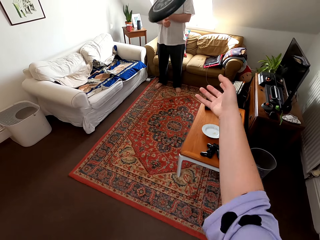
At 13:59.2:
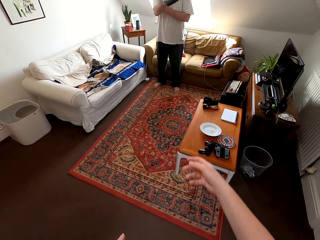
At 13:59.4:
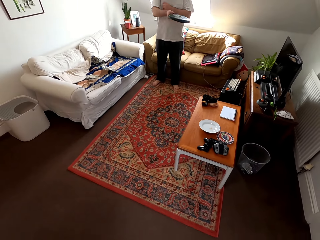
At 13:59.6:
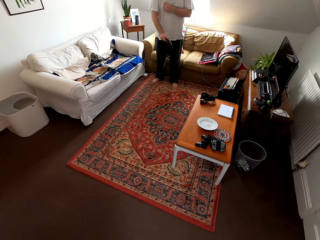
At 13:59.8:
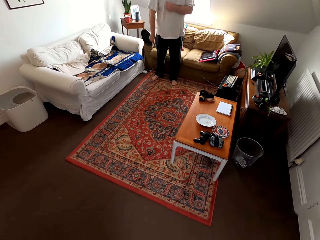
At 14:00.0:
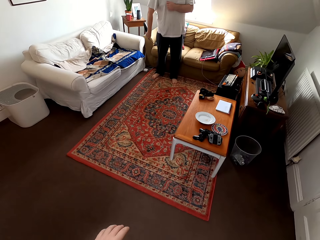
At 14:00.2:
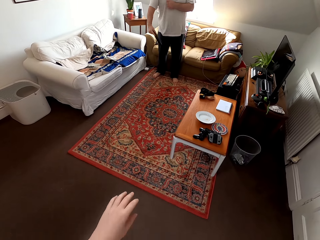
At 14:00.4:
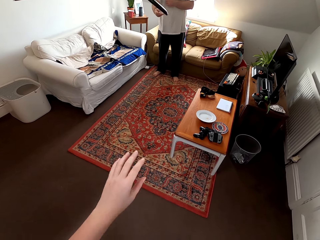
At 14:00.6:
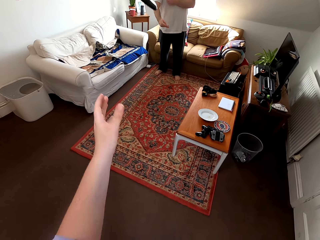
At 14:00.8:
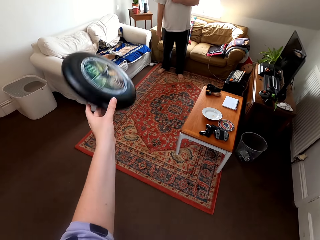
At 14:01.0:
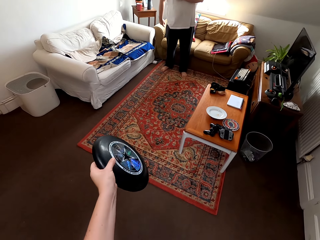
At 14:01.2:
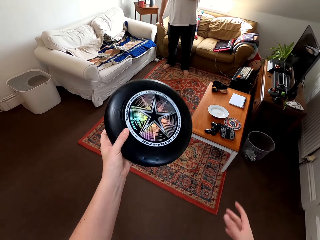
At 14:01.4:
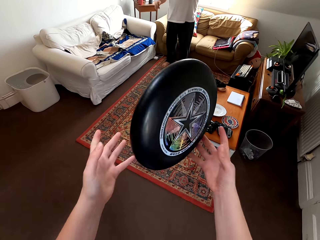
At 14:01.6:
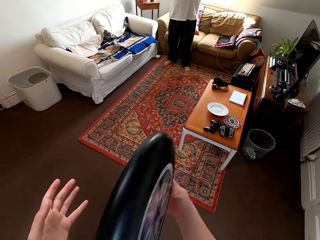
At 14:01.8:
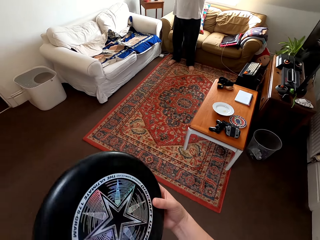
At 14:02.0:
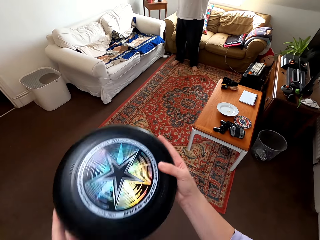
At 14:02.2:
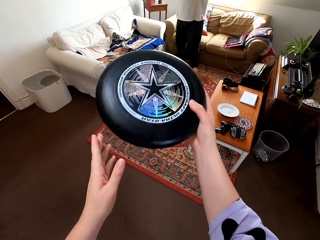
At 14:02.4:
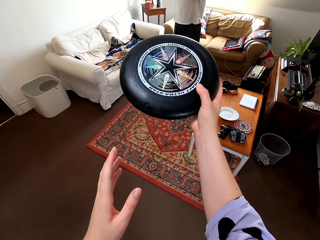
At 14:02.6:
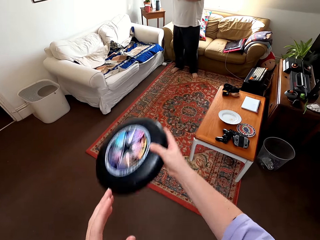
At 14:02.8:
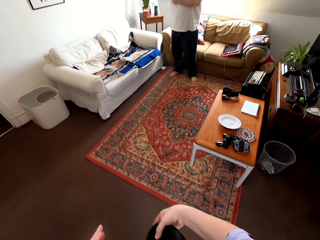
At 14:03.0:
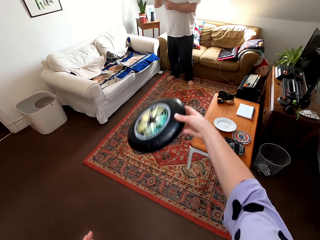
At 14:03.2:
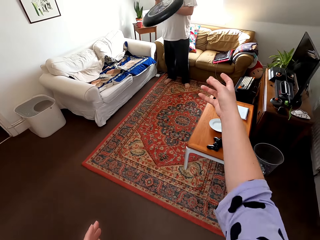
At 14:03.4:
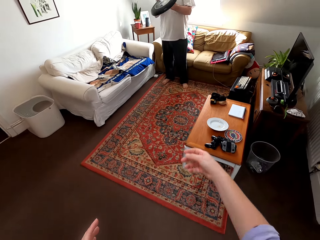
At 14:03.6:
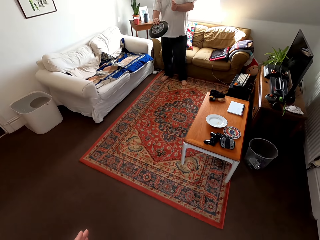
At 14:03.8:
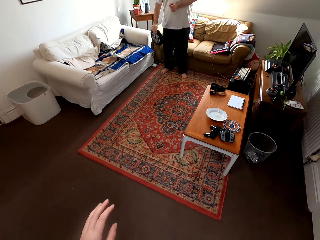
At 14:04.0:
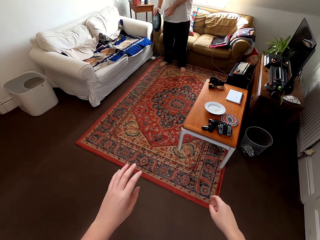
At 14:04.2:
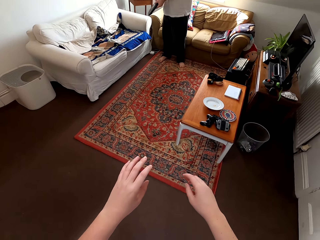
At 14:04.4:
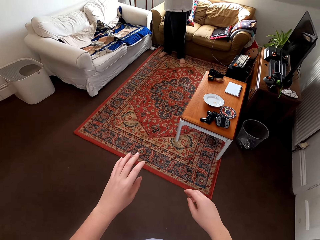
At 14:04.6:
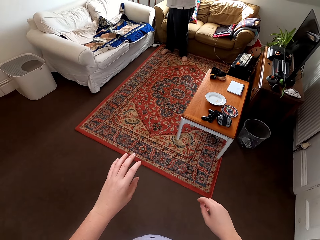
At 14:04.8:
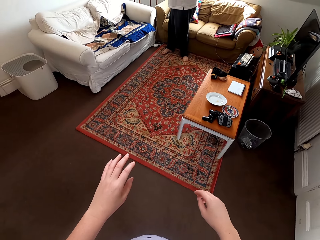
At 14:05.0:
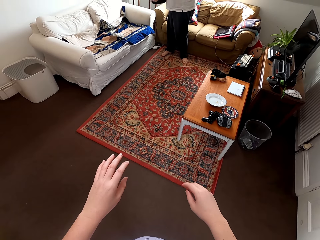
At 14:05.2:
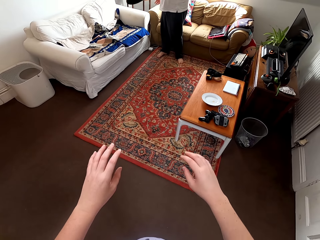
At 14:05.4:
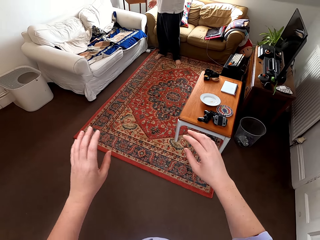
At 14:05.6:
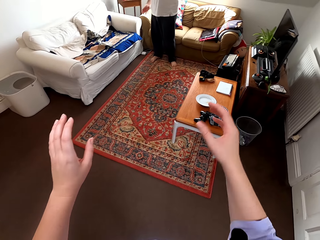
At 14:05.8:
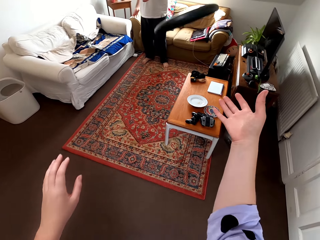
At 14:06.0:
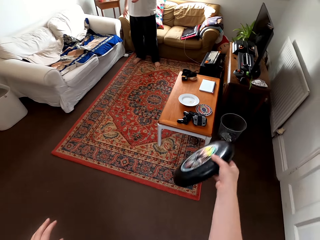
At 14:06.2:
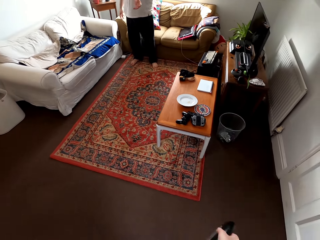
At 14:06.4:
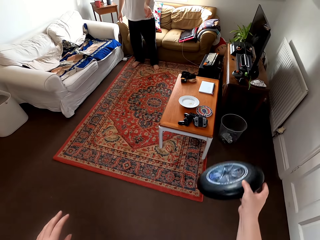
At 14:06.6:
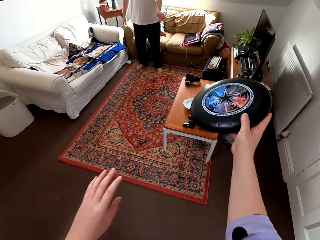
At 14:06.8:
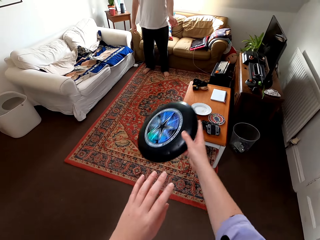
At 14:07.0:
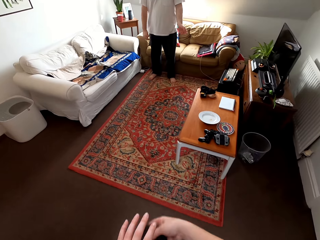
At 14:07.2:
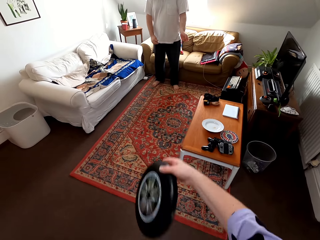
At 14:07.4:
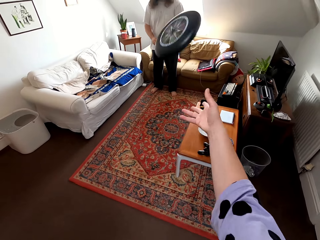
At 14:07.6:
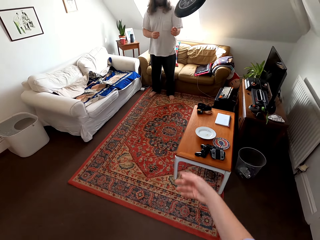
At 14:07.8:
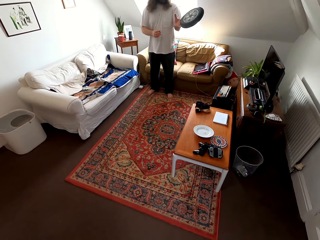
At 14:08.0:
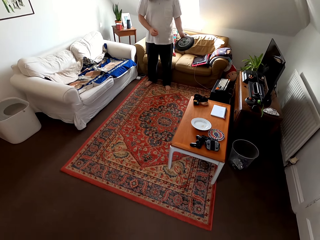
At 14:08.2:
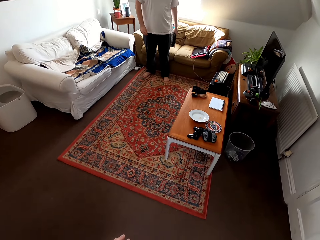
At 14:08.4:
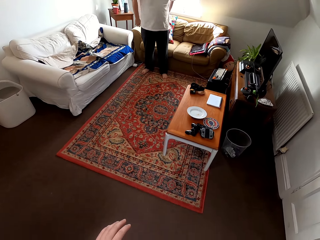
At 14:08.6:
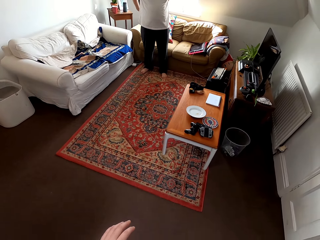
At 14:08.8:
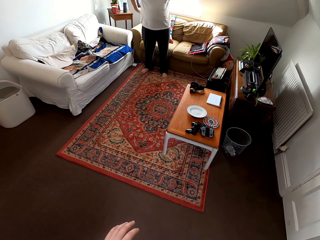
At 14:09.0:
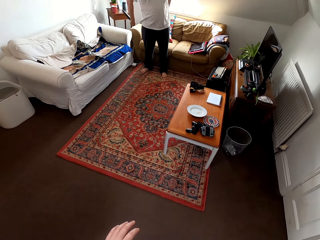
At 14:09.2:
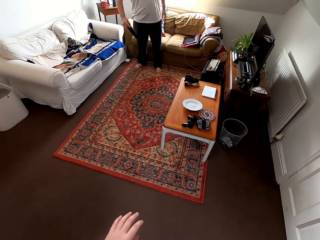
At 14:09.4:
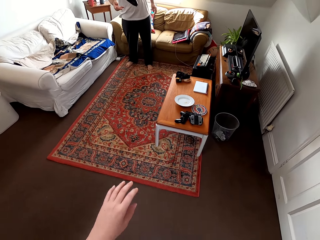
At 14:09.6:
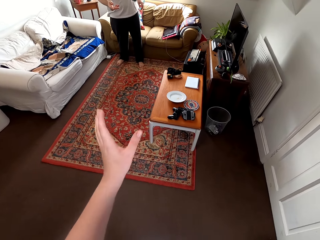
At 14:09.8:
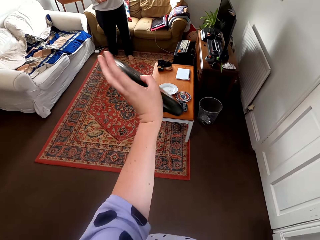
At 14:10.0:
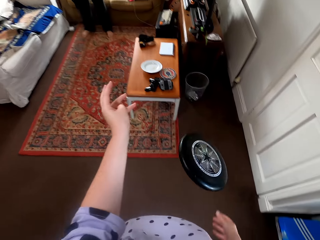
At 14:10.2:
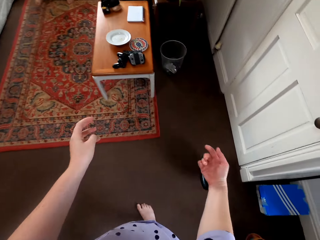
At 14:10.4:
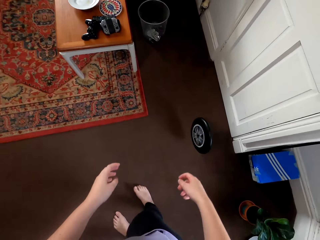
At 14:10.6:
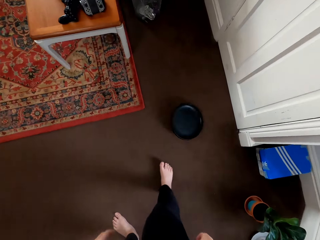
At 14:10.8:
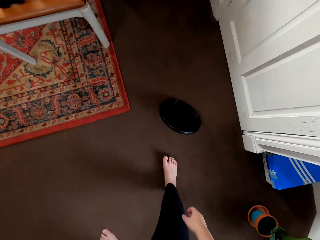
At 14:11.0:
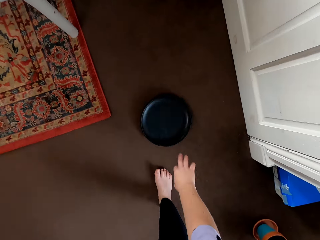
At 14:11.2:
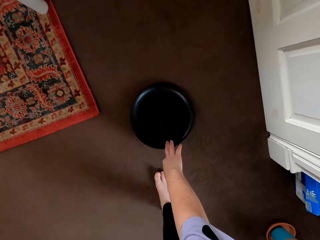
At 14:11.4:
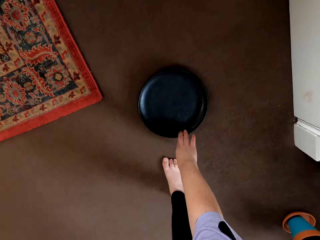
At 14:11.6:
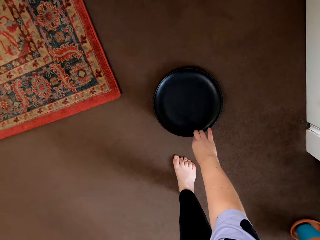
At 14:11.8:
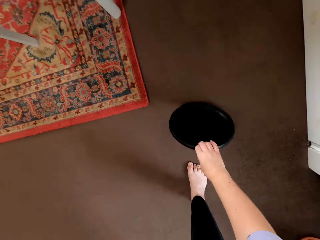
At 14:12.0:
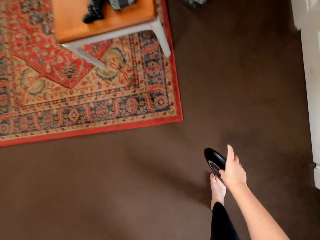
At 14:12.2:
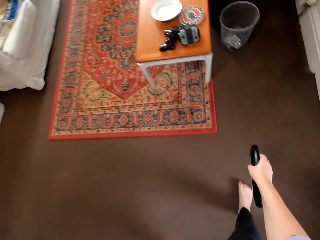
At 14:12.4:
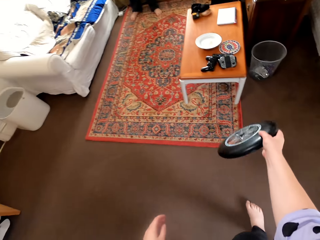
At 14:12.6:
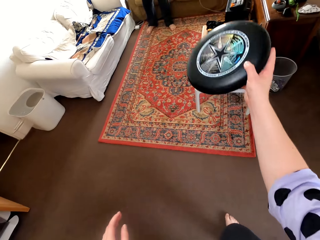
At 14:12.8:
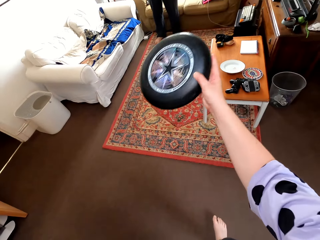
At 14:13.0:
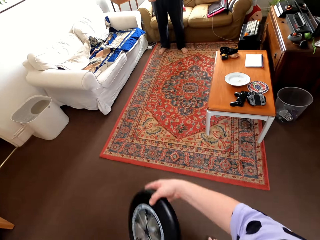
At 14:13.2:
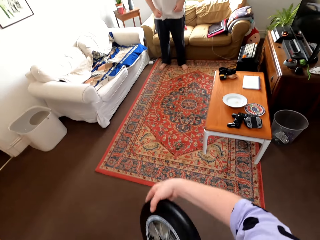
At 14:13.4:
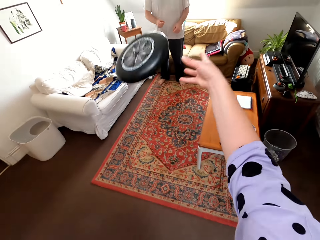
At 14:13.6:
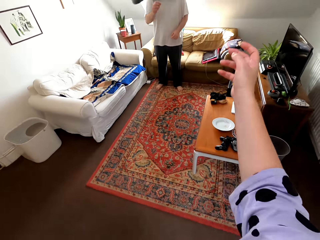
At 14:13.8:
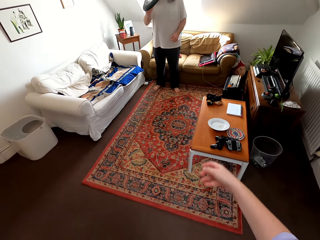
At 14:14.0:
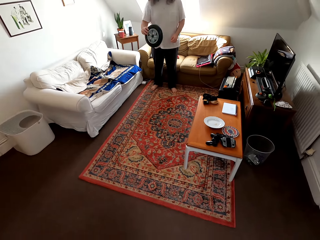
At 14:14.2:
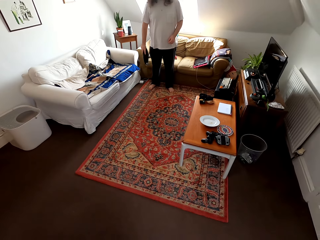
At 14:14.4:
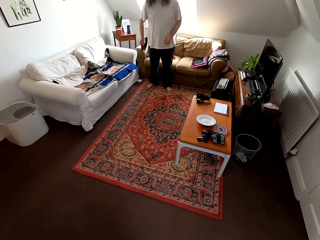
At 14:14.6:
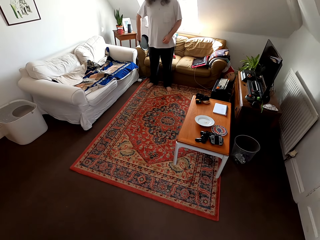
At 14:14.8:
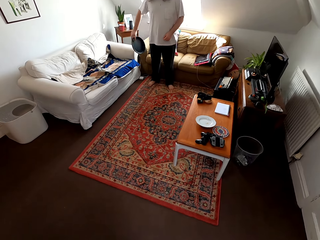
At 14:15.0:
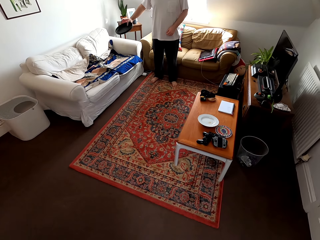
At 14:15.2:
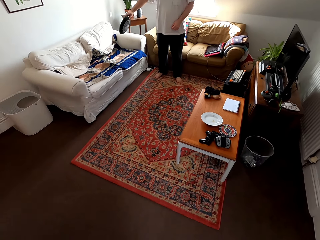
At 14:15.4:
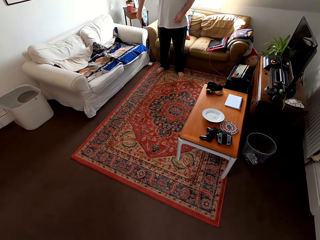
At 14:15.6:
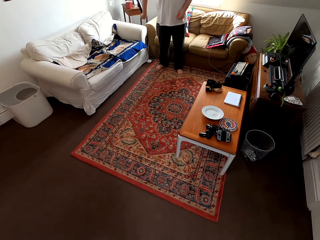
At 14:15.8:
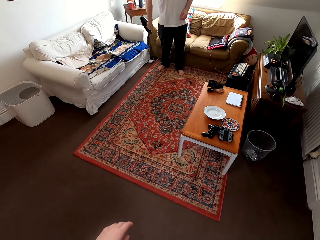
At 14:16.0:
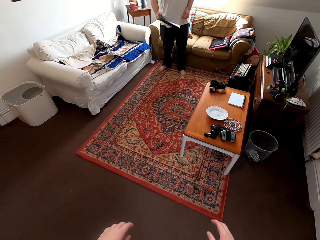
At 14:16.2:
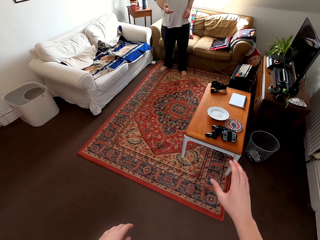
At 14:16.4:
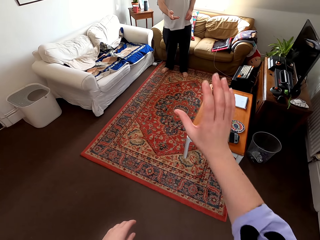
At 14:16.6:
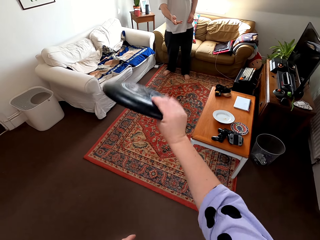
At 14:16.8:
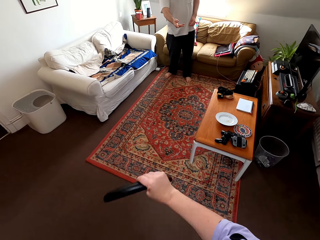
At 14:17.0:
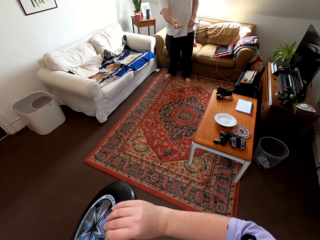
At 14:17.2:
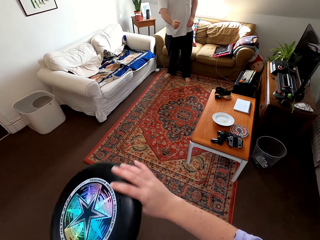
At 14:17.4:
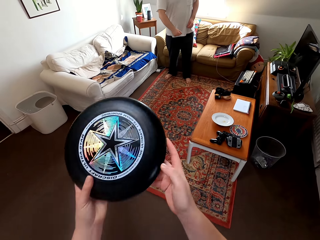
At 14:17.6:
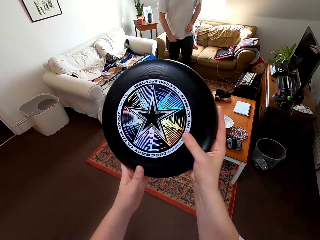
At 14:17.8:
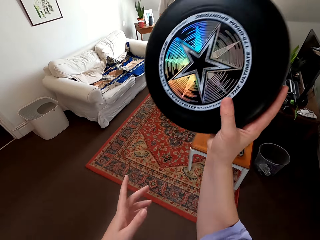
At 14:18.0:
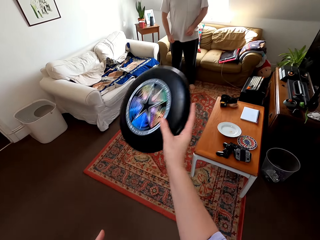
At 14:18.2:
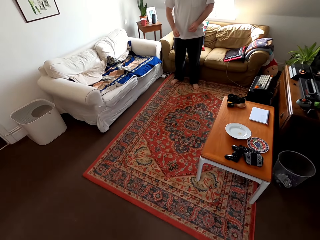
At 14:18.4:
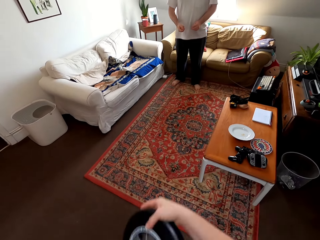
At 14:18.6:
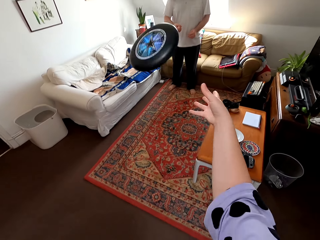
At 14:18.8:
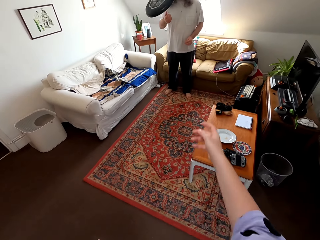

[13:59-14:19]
The camera wearer drops a frisbee. They bend towards the floor. They pick up the frisbee. They stand up. They play with a man using the frisbee.

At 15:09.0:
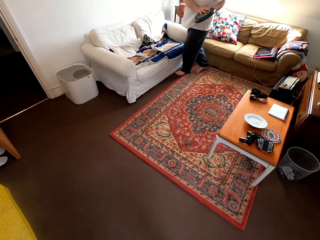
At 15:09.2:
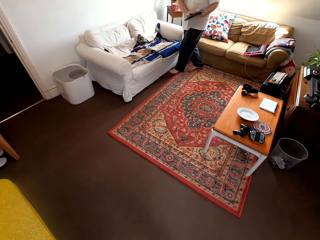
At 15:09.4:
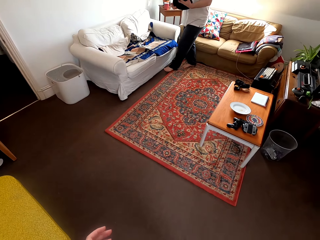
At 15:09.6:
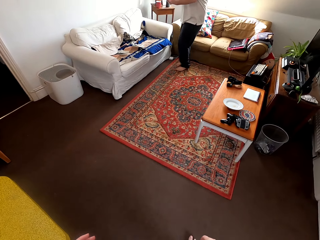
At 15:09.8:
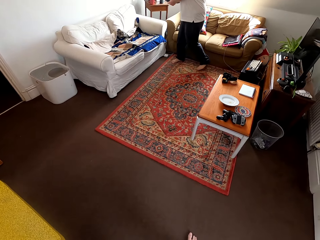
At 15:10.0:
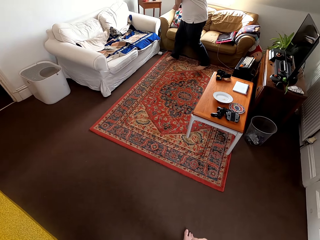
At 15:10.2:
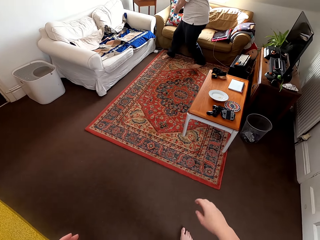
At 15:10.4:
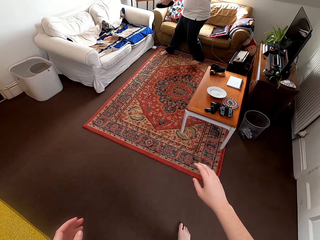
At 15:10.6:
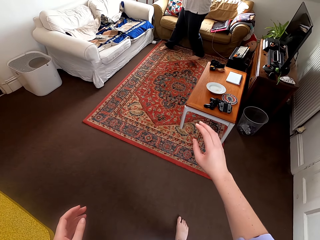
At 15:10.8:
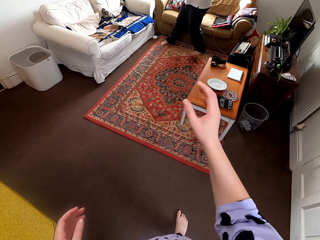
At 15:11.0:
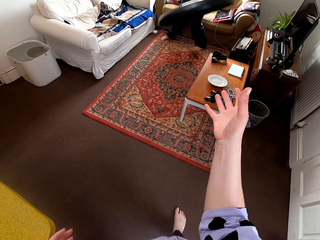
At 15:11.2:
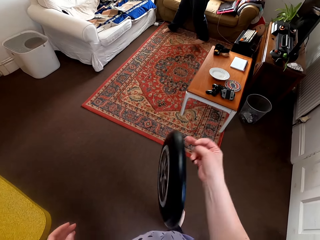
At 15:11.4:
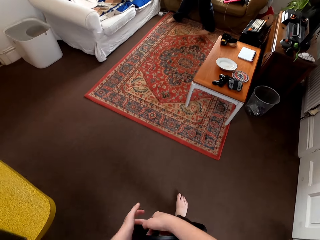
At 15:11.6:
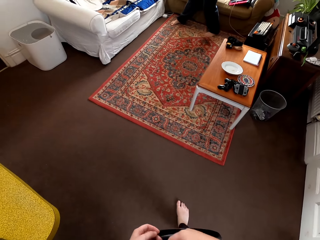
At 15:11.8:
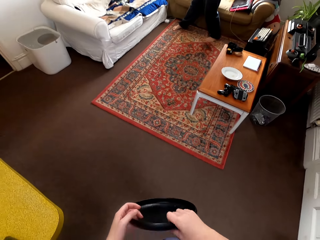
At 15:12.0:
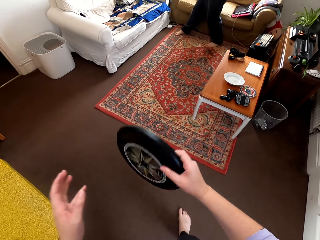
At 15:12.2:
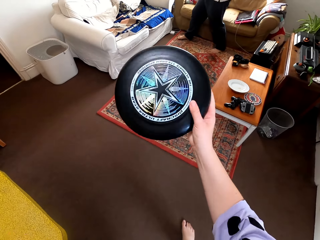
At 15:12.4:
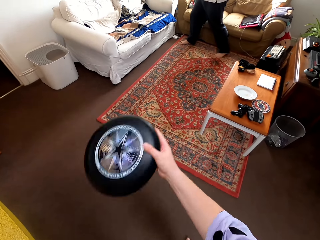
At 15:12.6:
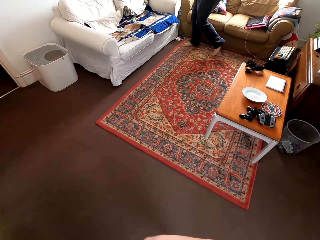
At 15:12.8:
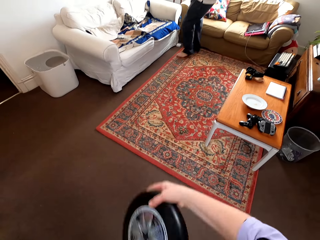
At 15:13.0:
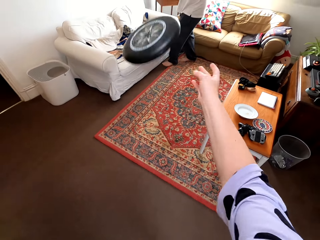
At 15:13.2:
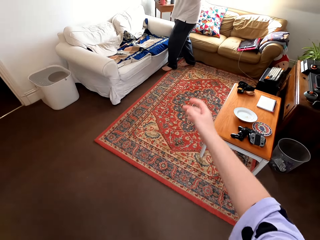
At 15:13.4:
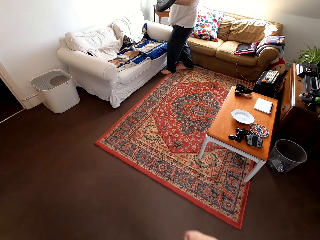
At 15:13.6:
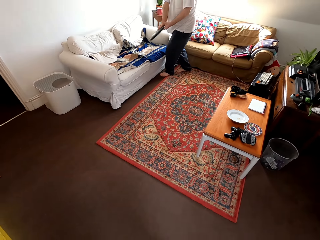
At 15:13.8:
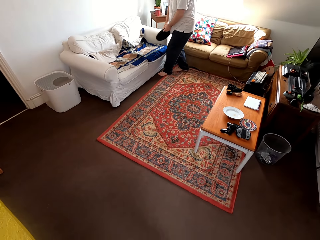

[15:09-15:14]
The camera wearer talks to a man. They play catch with the man.
